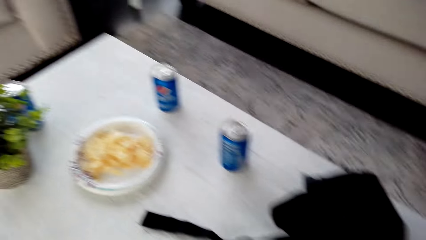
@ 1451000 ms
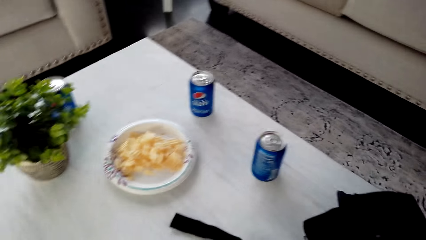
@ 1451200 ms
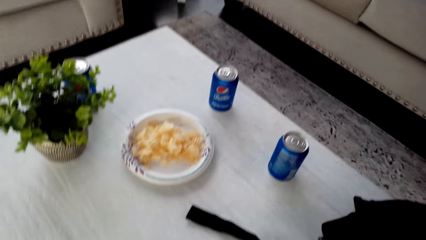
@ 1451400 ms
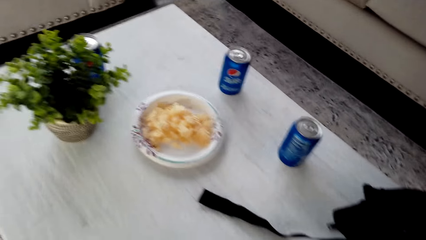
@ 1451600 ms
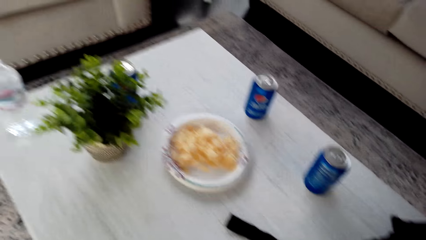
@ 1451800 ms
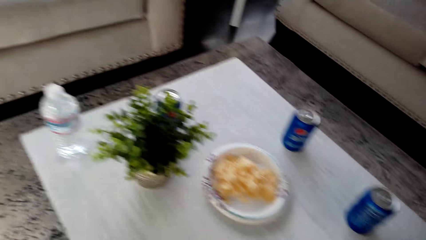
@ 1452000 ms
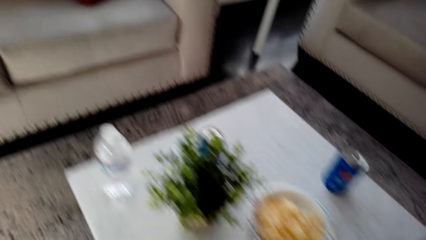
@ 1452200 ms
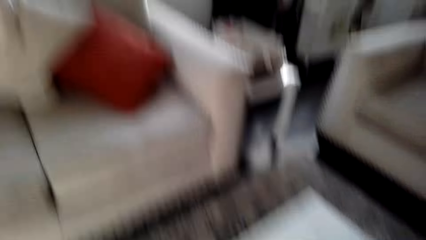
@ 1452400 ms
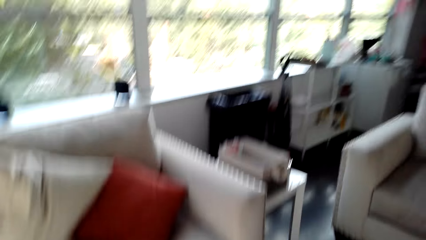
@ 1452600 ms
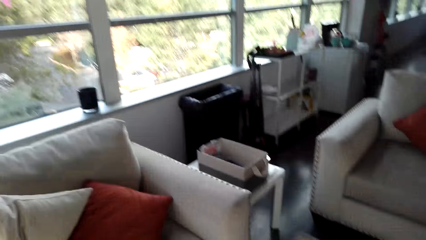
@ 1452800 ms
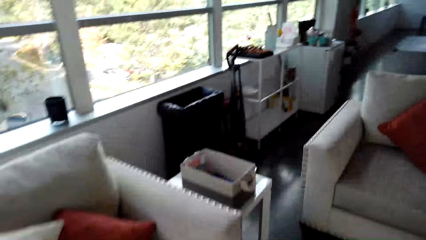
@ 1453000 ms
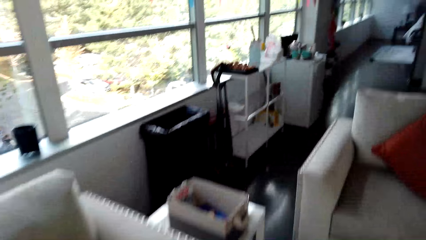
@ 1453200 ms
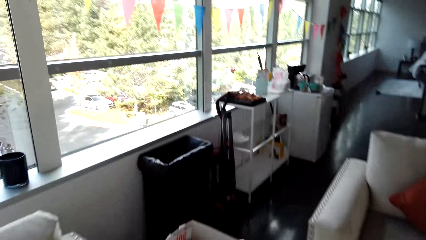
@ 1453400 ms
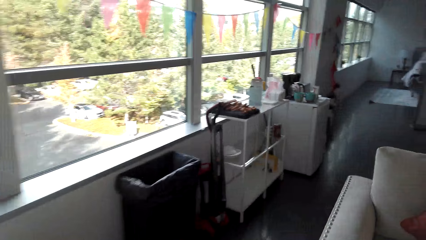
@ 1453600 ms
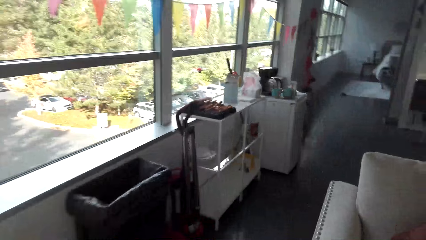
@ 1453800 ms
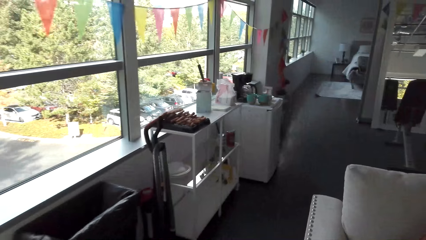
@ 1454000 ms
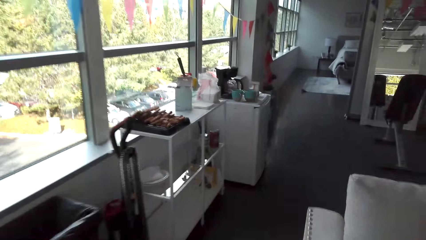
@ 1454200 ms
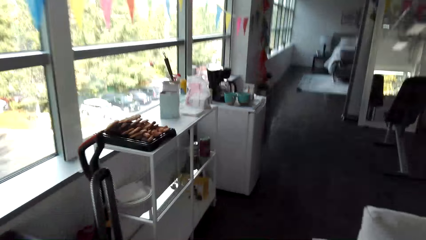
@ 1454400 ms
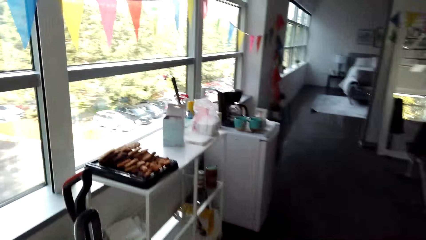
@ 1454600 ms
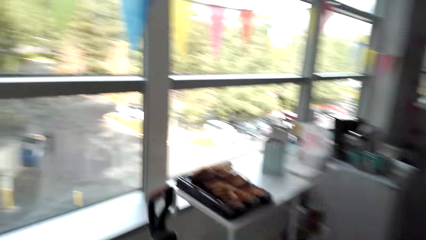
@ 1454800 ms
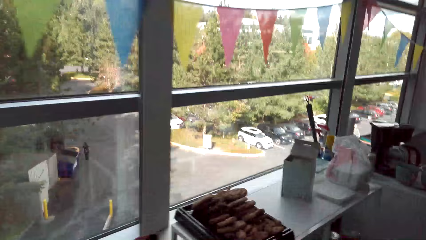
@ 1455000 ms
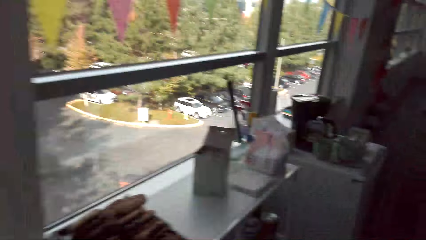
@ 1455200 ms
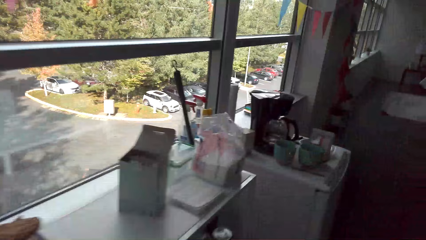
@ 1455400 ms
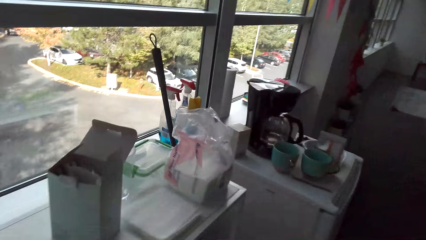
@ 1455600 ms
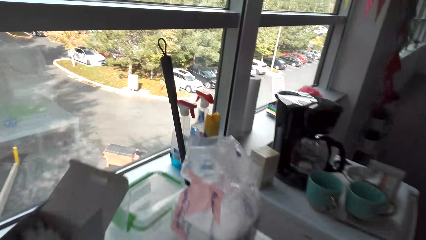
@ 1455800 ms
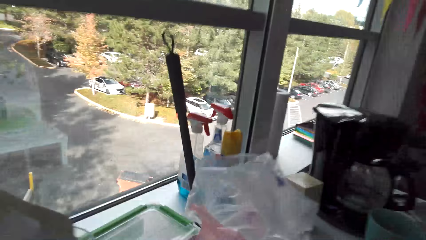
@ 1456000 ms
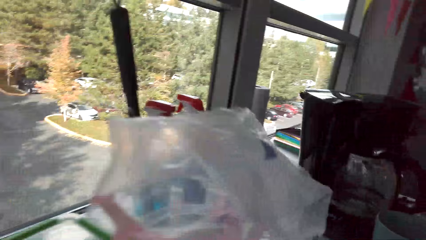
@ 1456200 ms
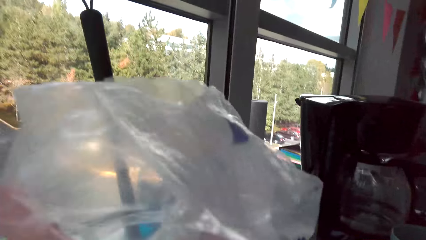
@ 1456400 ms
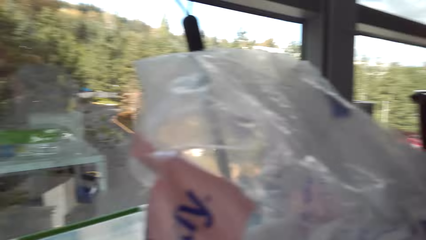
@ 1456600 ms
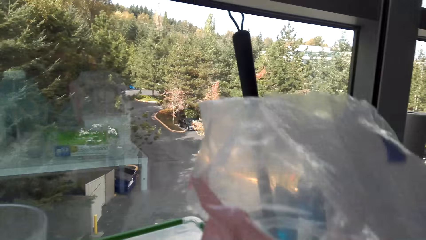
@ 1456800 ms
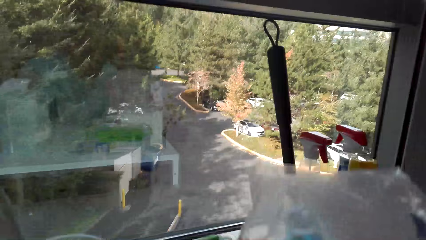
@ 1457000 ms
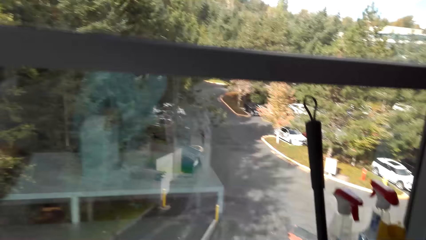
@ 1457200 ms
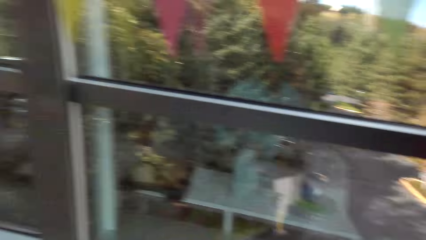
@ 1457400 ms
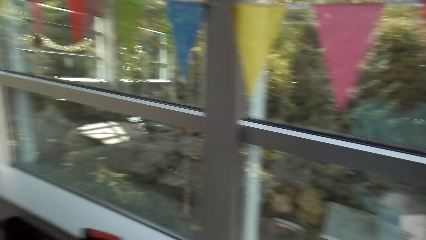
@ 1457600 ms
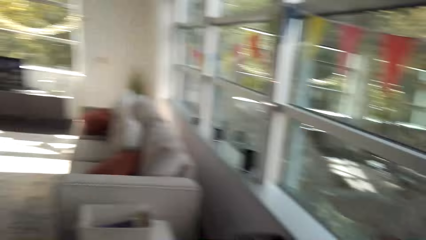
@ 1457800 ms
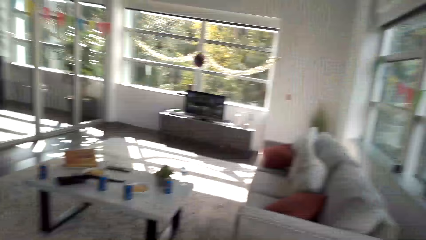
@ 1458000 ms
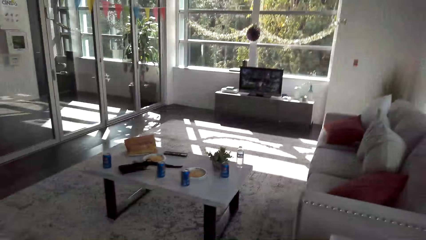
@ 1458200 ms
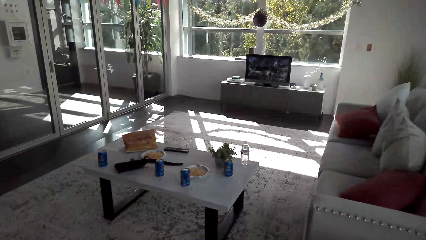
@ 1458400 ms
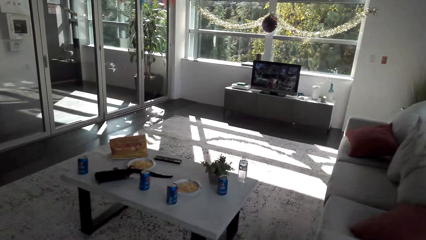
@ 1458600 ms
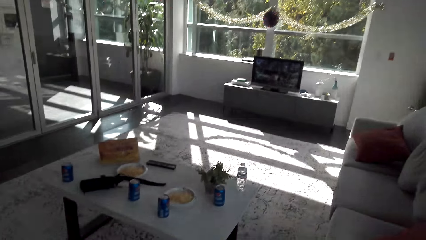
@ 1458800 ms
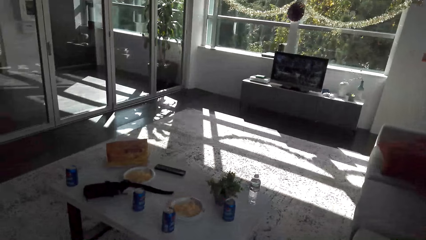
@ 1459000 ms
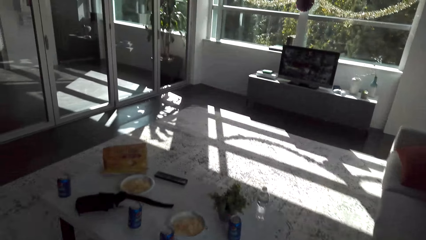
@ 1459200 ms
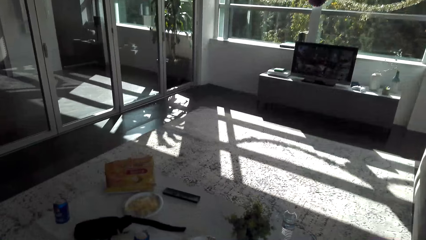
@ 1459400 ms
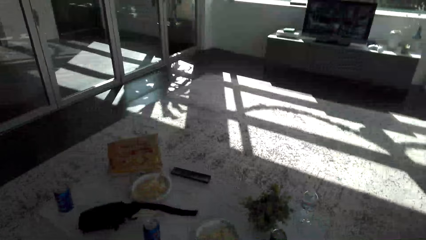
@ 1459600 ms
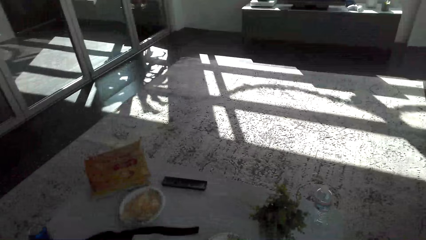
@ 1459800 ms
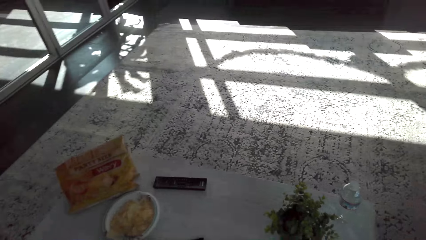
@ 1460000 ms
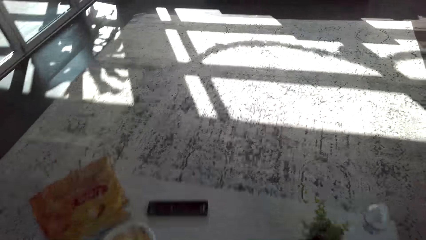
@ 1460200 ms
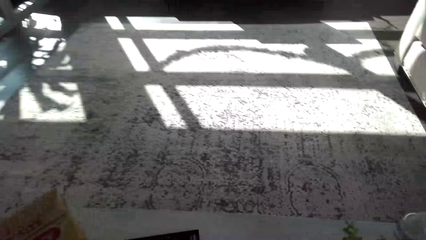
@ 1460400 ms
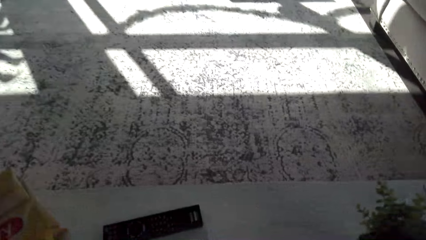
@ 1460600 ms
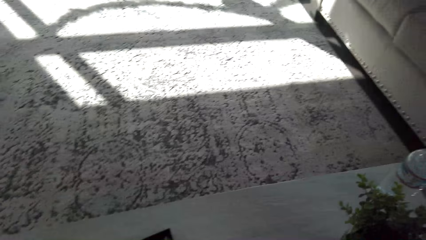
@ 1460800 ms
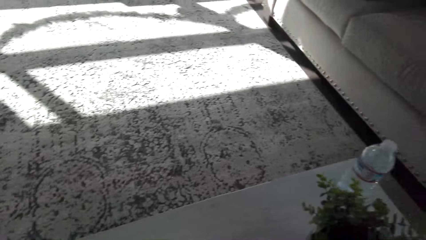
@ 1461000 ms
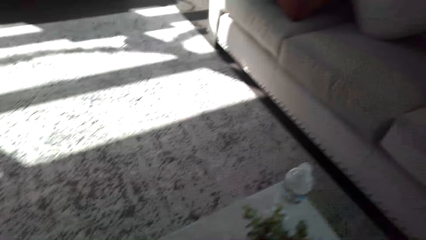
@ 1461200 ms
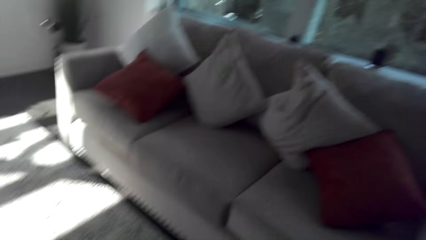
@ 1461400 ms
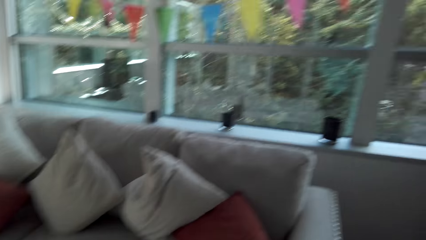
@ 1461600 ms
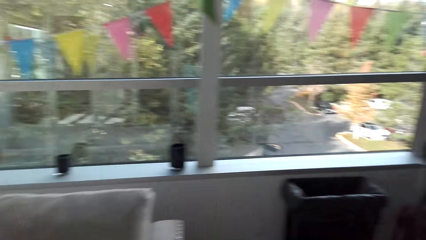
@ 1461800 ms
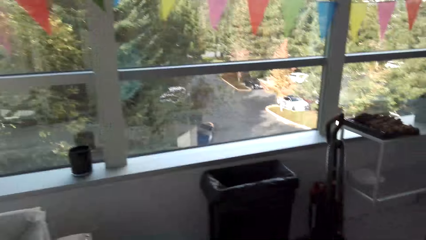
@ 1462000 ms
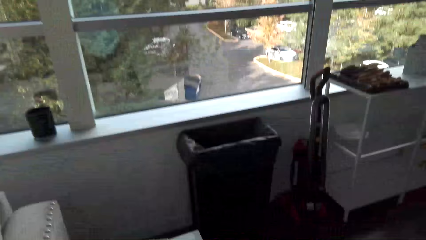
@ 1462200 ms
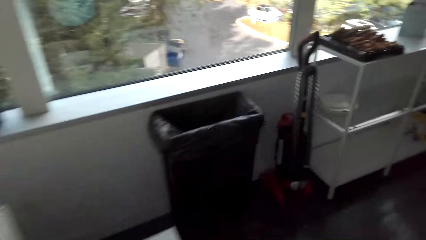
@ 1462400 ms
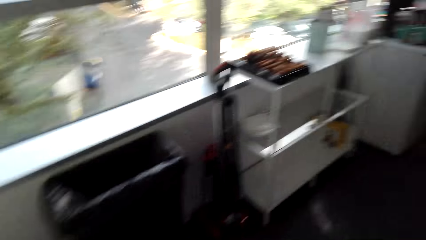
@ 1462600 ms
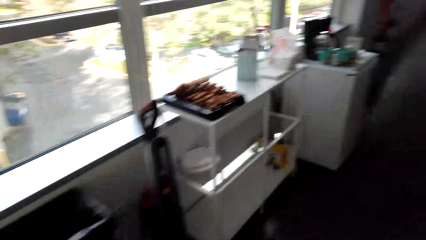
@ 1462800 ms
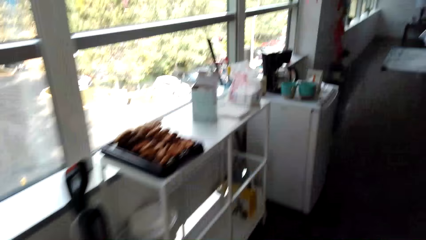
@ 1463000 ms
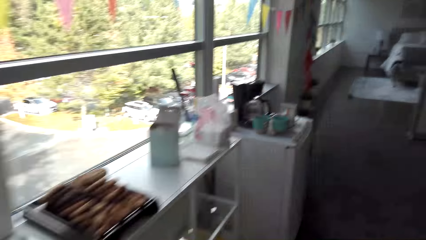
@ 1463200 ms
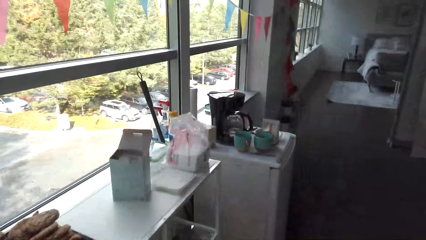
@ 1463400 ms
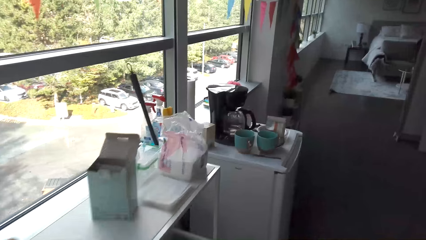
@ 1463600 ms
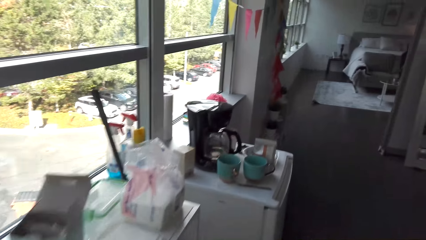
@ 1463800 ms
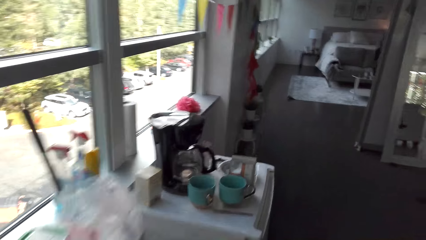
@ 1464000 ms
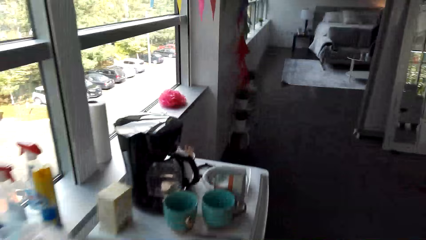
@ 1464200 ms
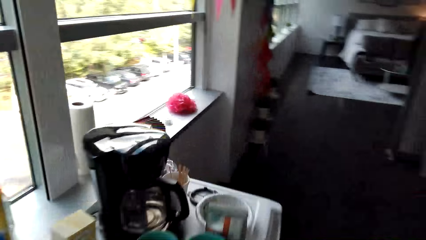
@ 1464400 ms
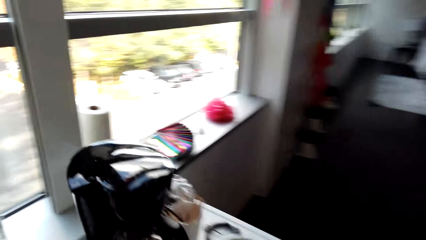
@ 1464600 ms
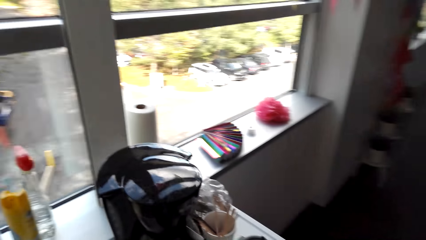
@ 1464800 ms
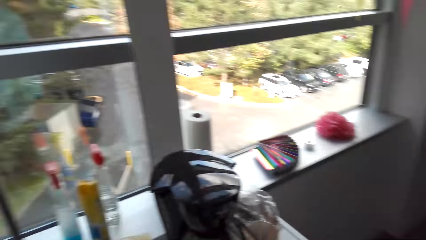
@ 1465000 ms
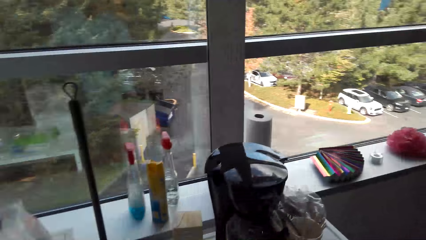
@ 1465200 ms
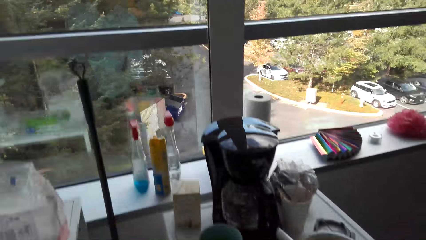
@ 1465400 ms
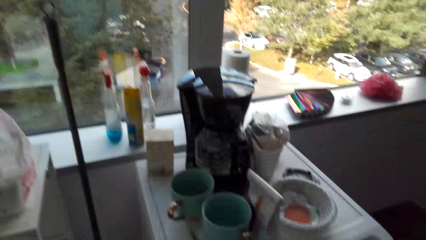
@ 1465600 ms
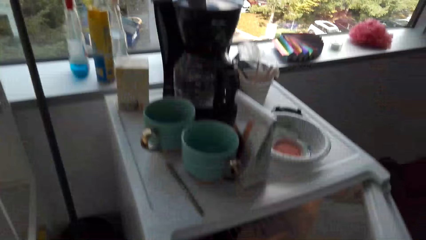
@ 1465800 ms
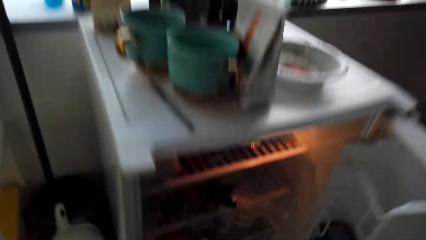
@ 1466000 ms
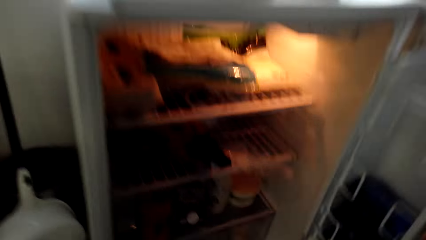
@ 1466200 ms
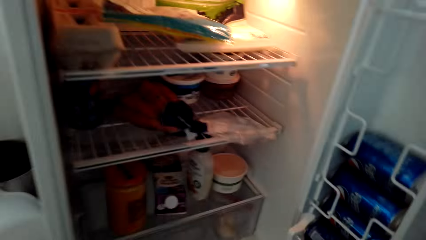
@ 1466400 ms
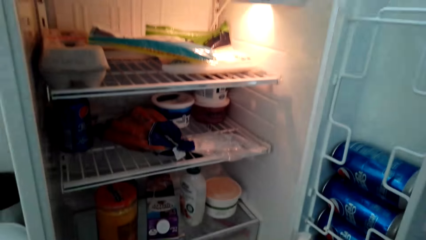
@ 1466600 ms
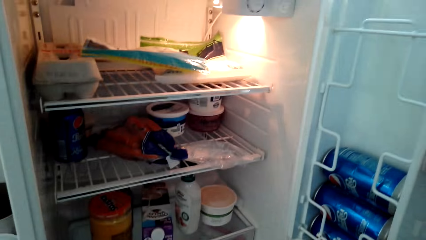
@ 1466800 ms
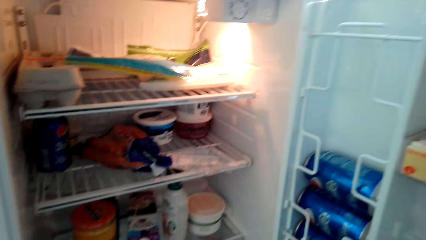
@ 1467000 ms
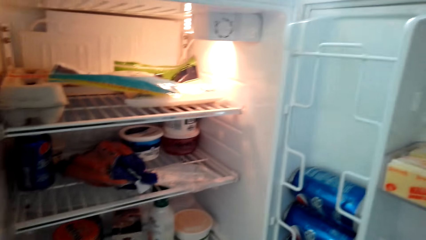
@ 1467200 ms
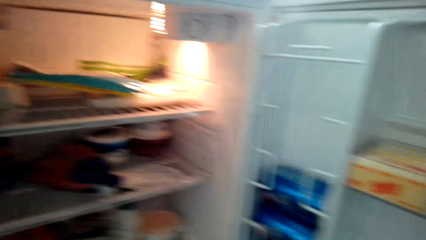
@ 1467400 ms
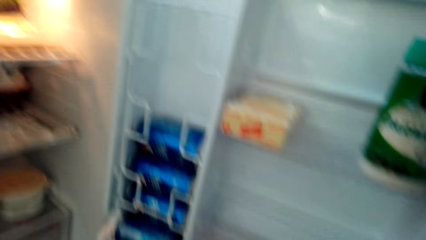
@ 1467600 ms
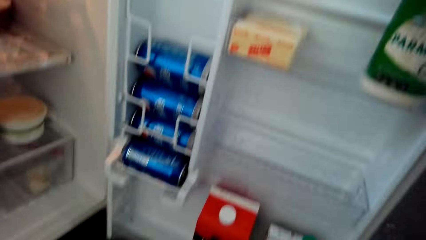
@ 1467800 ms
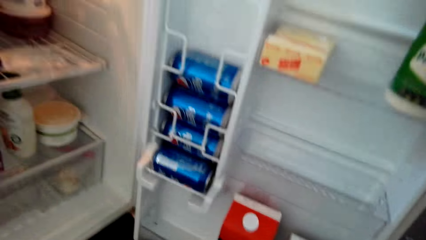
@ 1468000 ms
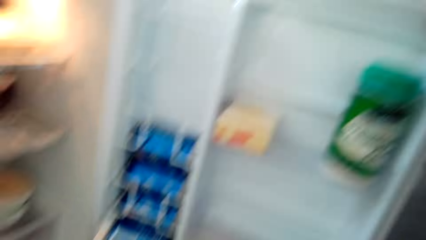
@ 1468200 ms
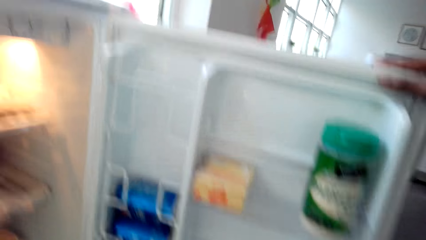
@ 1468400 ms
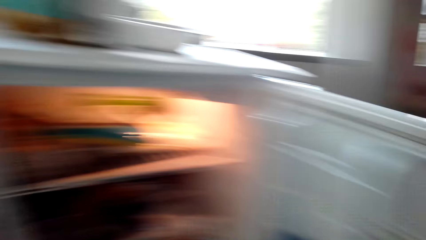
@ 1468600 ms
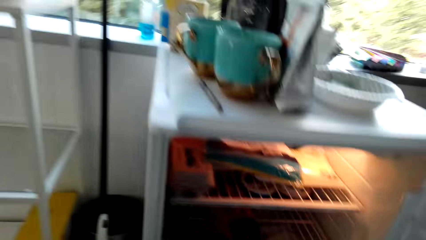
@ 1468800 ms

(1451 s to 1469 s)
The camera wearer looks around and walks around. They open the fridge and check the fridge.
